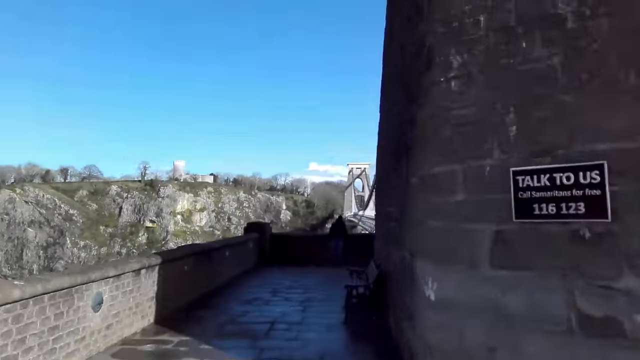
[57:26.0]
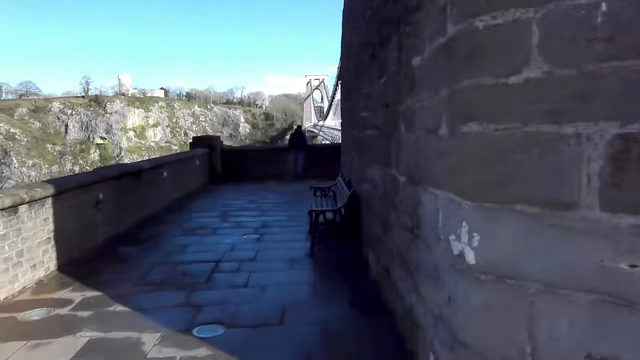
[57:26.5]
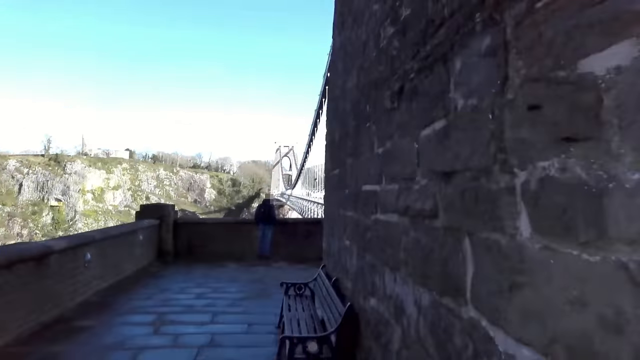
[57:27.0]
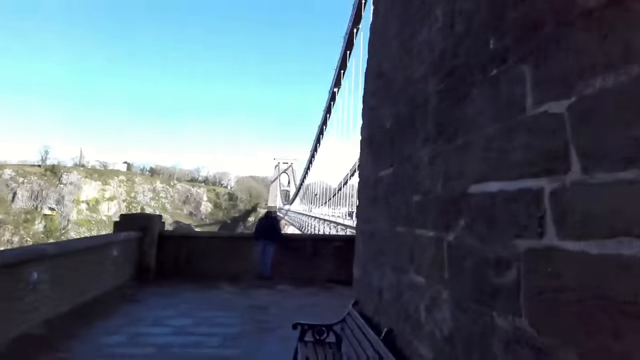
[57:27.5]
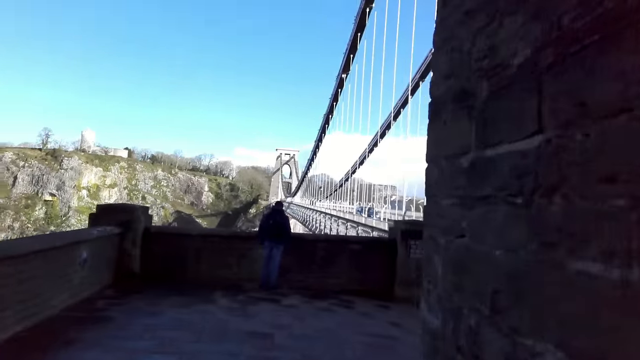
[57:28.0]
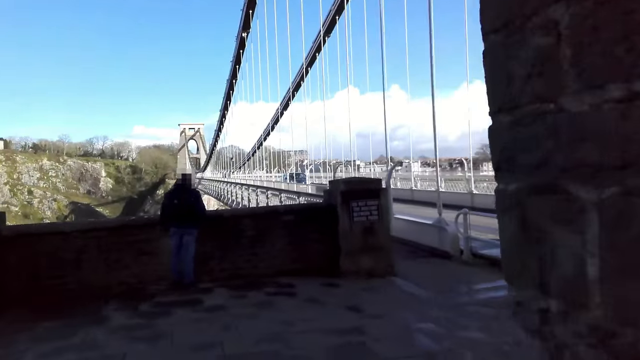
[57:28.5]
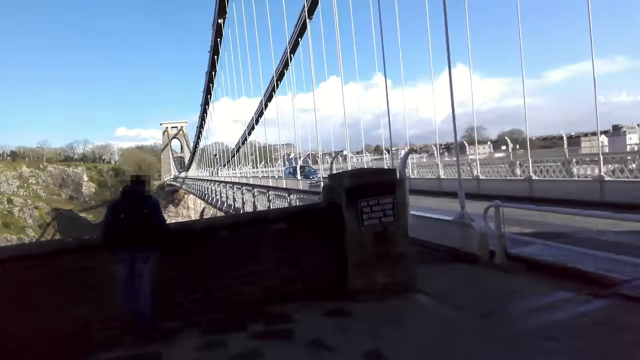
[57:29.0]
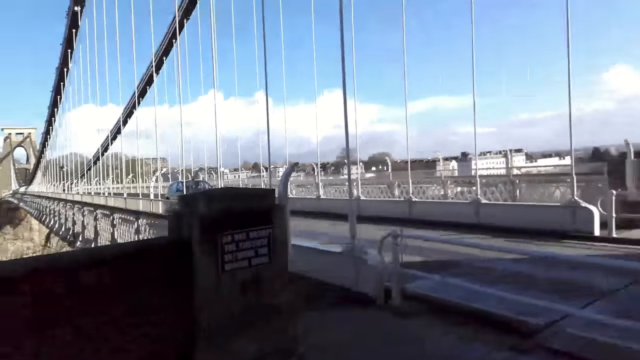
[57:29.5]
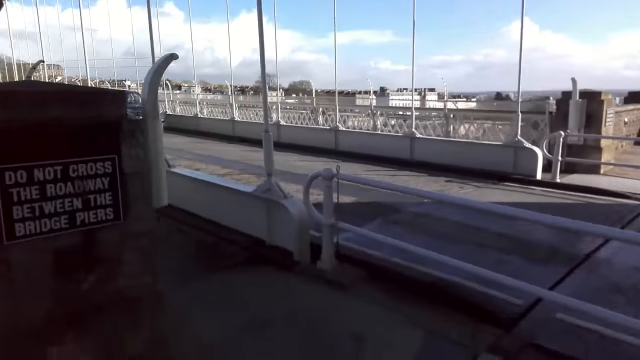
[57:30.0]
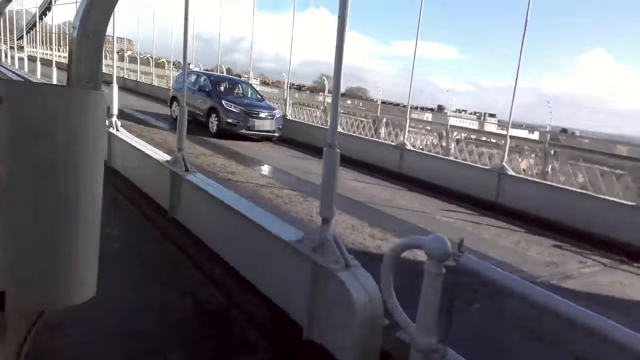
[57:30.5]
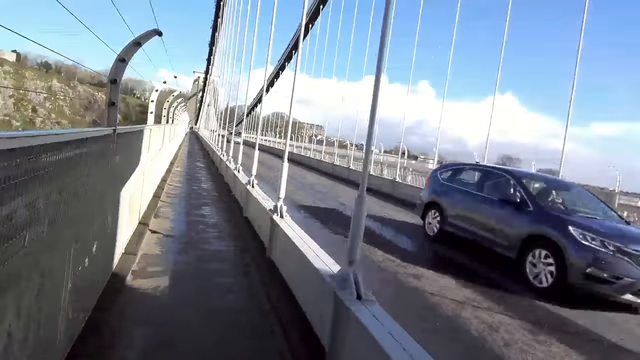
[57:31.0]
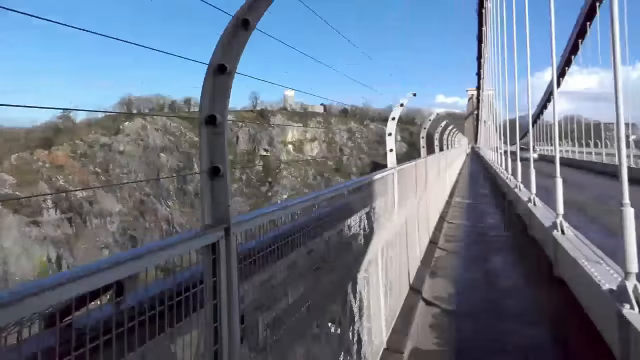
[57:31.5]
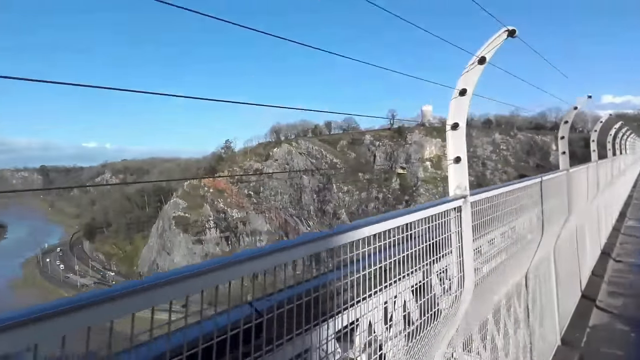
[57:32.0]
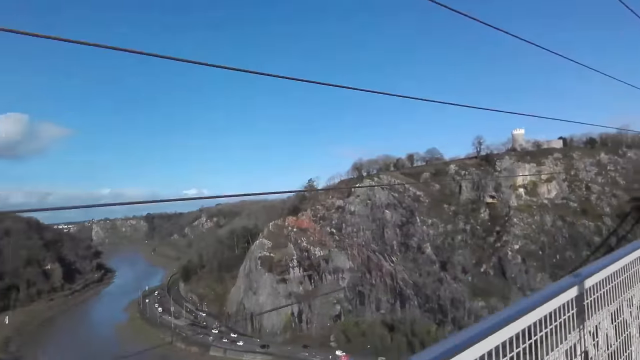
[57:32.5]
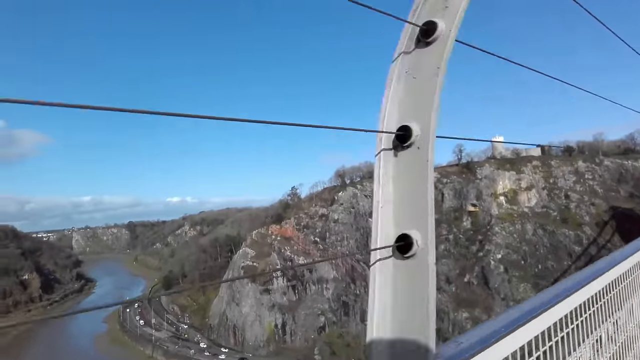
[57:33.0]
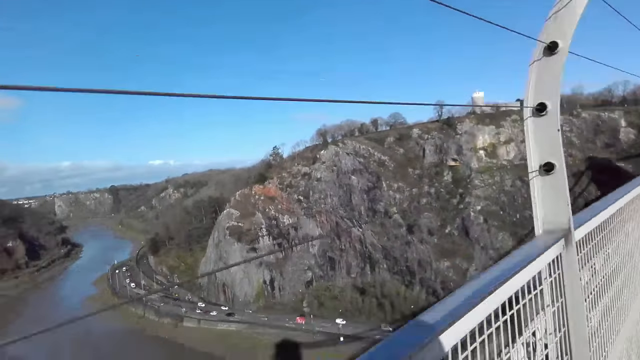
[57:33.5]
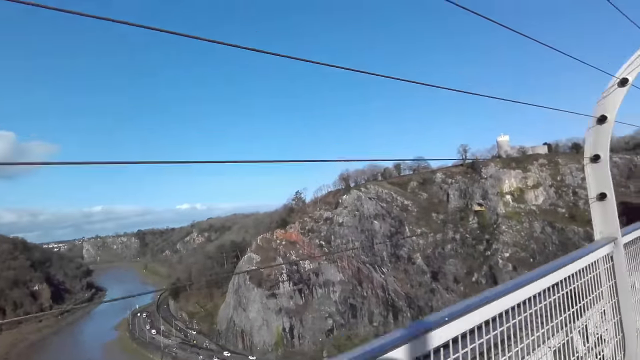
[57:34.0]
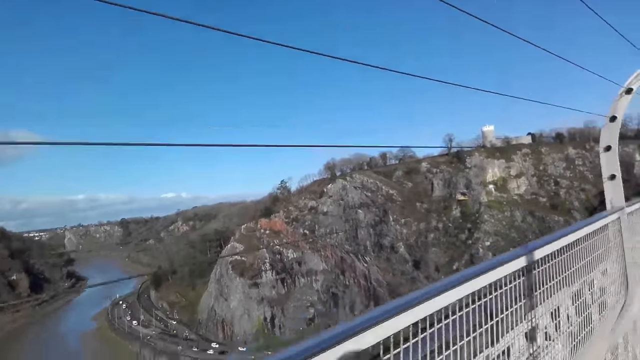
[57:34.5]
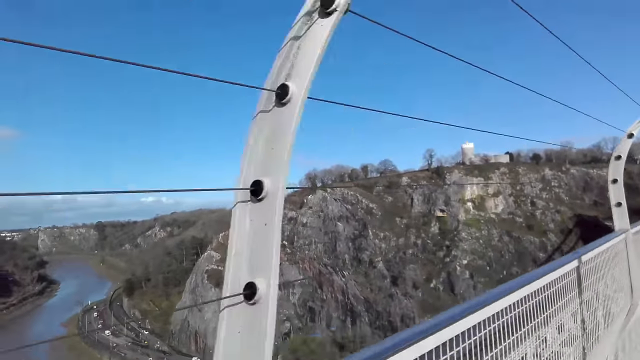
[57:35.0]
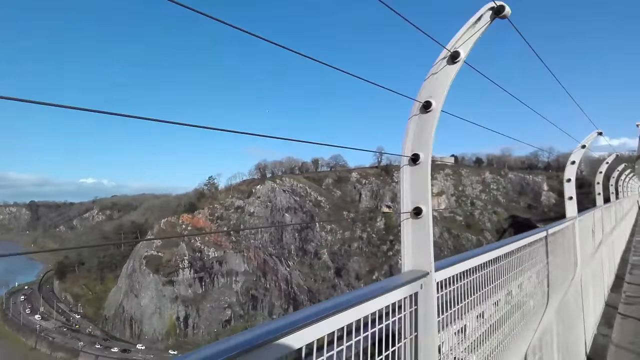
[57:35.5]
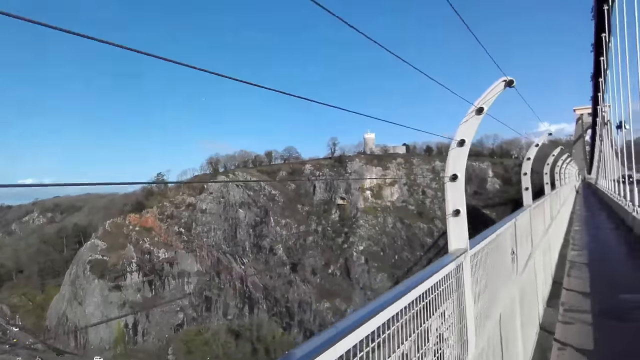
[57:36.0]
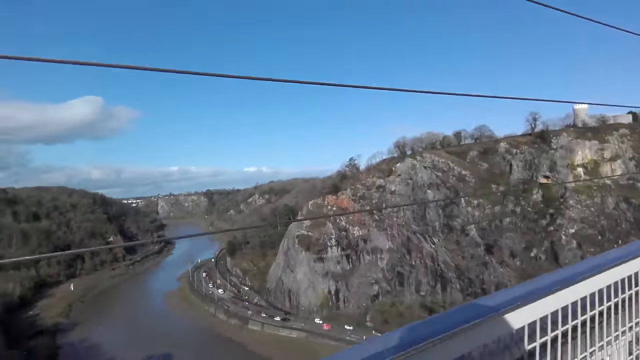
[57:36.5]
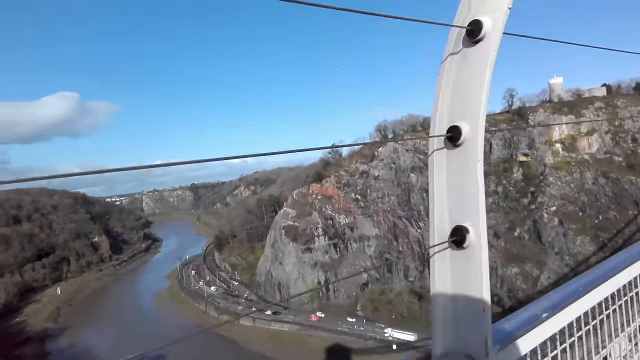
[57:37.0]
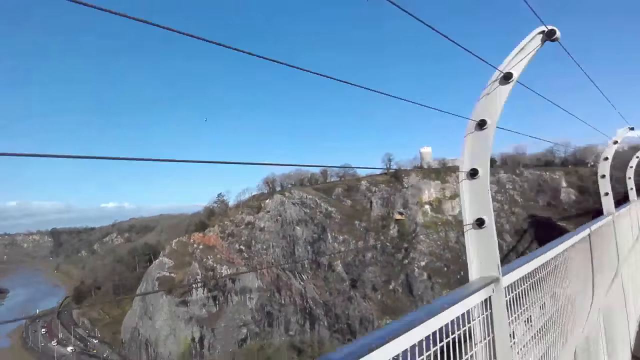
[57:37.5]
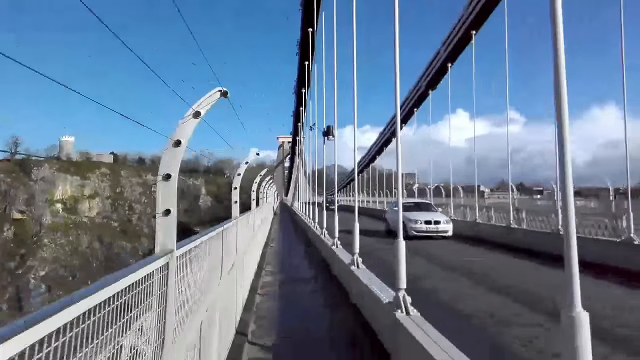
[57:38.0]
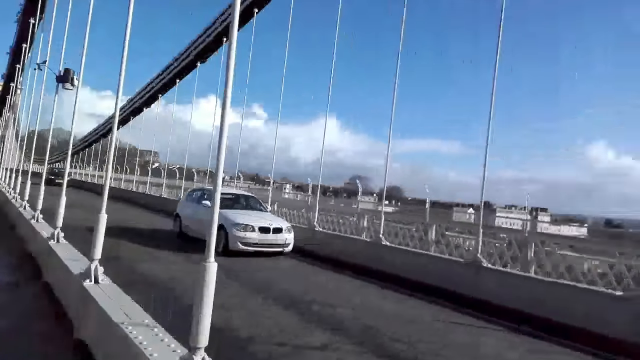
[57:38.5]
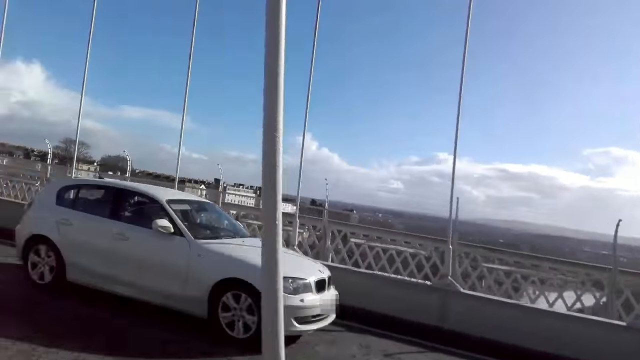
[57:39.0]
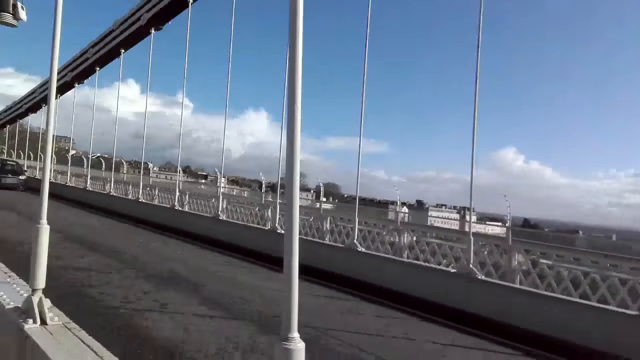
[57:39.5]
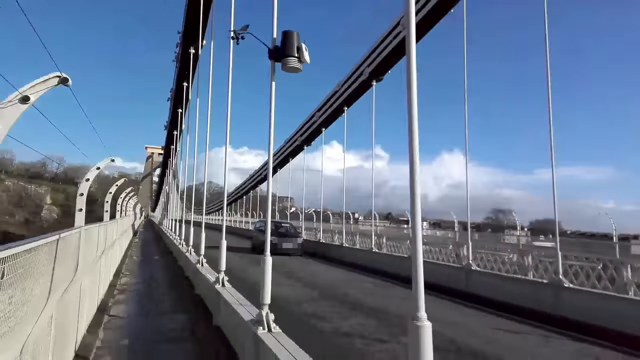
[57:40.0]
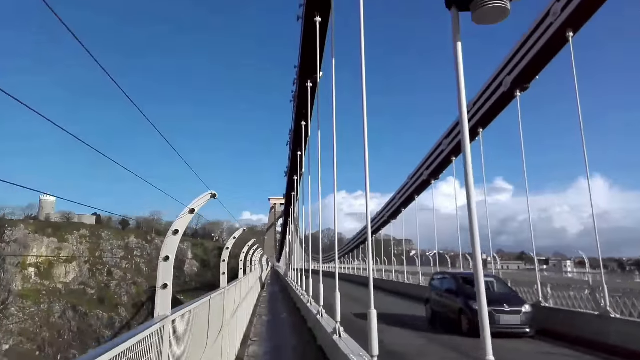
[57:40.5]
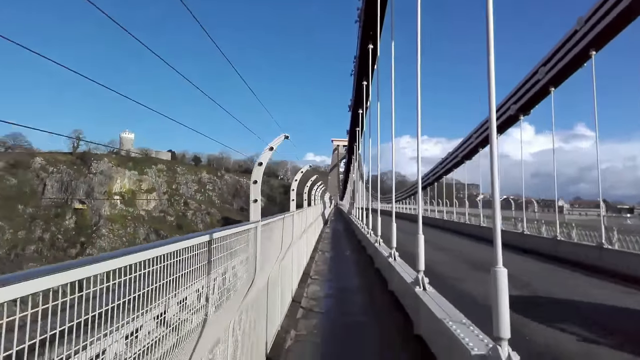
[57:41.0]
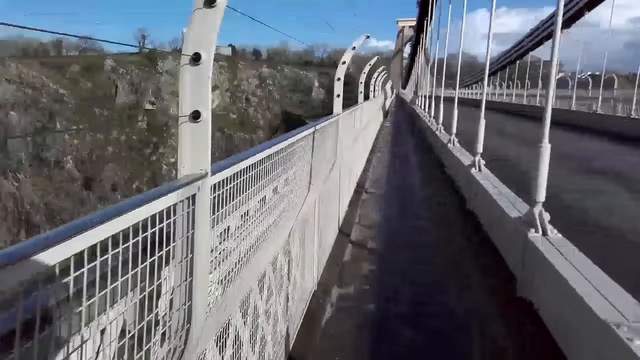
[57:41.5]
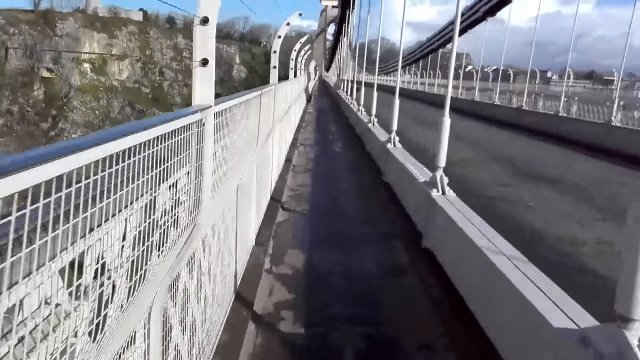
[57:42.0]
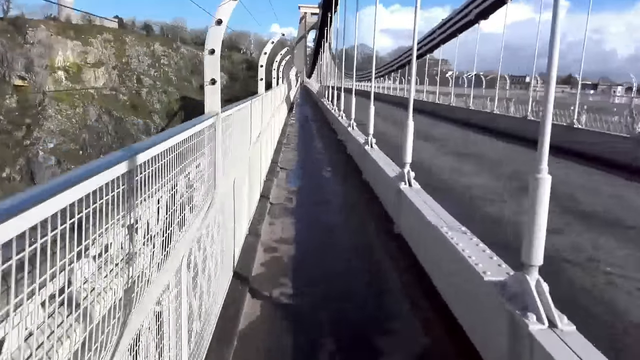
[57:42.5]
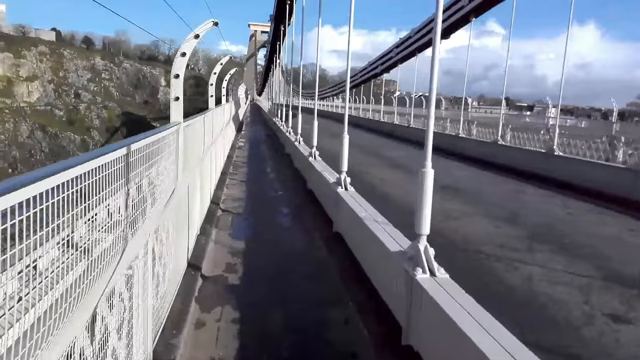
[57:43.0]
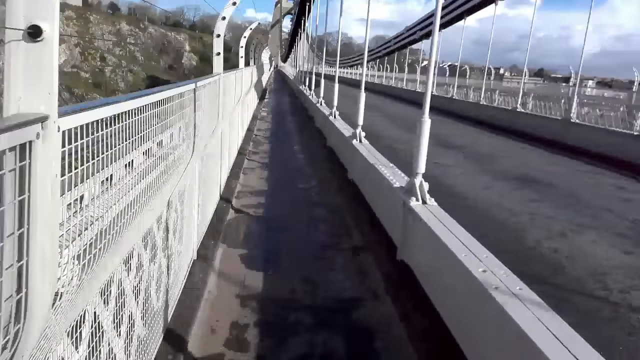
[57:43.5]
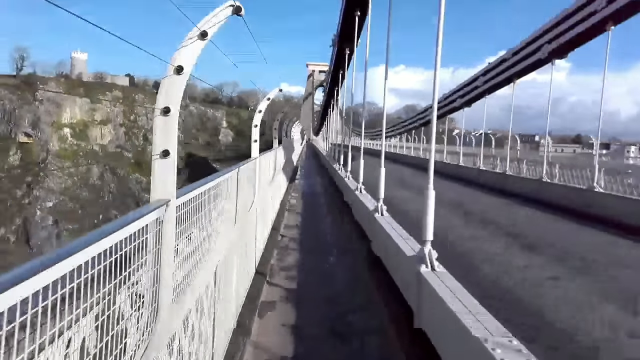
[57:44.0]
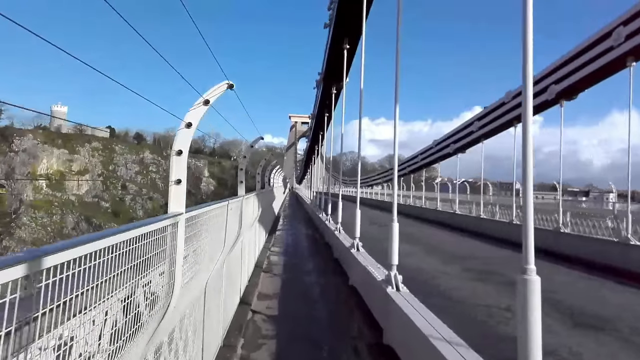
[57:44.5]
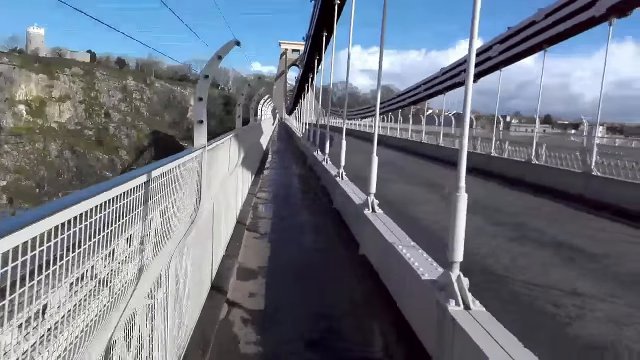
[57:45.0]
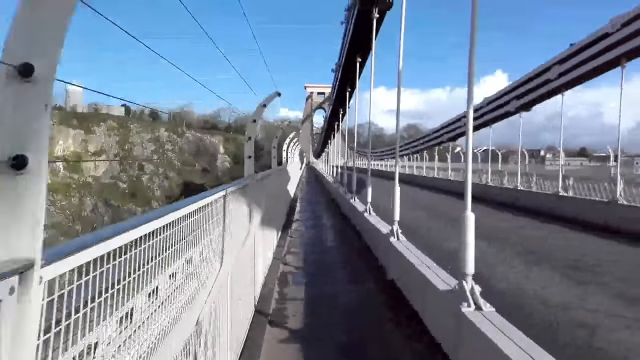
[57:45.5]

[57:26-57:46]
The camera wearer looks in front. They look left. They look in front. They look right. They look in front.
